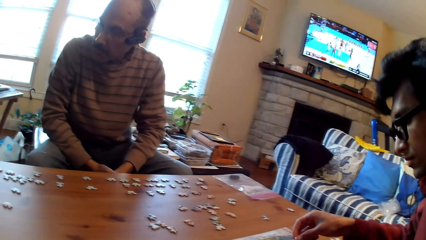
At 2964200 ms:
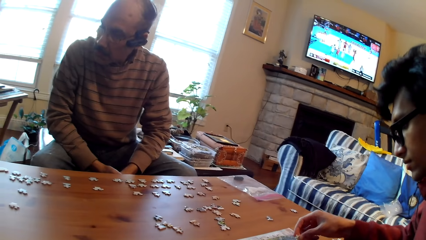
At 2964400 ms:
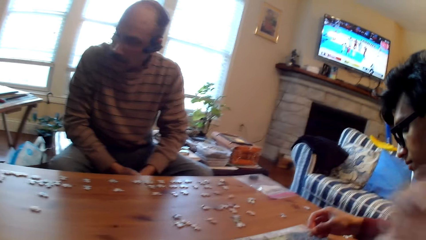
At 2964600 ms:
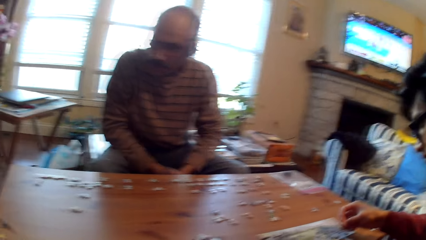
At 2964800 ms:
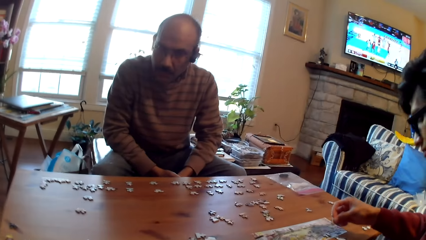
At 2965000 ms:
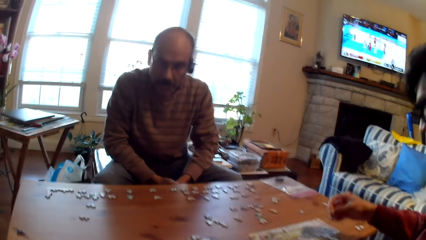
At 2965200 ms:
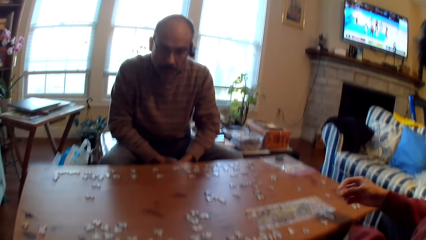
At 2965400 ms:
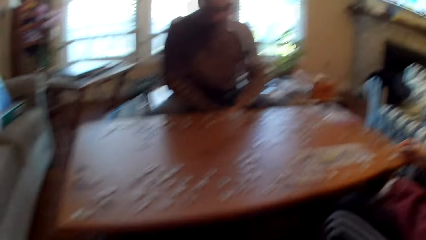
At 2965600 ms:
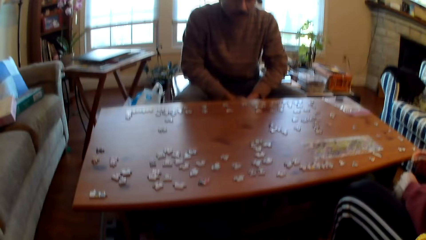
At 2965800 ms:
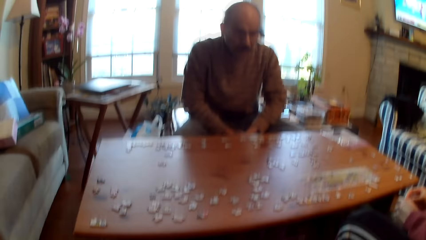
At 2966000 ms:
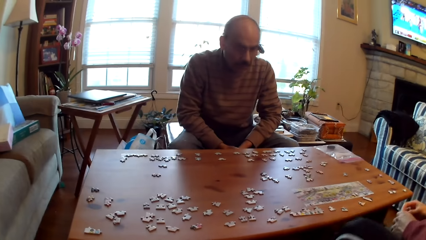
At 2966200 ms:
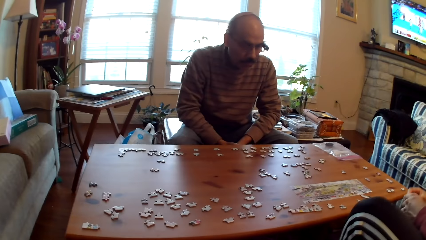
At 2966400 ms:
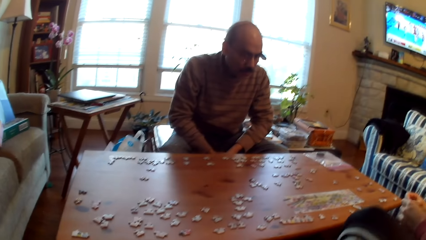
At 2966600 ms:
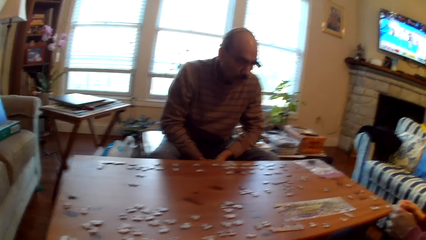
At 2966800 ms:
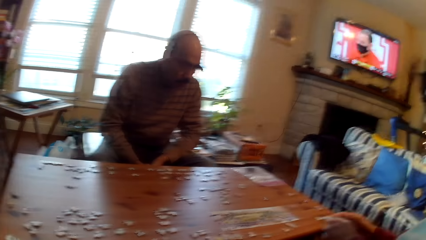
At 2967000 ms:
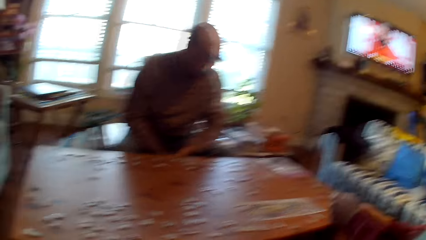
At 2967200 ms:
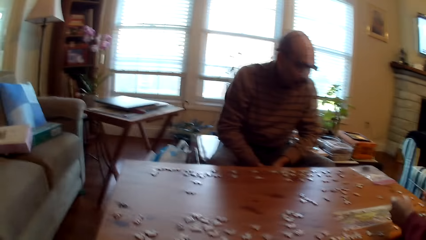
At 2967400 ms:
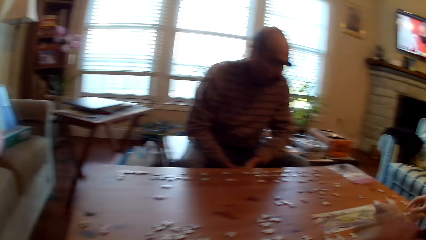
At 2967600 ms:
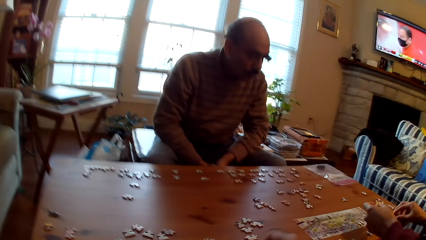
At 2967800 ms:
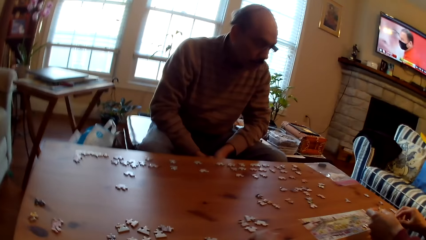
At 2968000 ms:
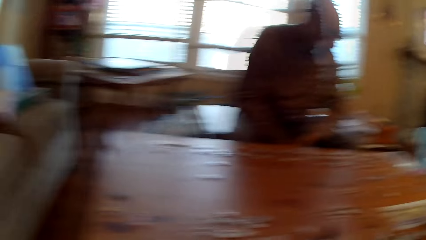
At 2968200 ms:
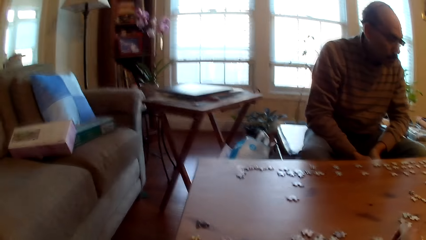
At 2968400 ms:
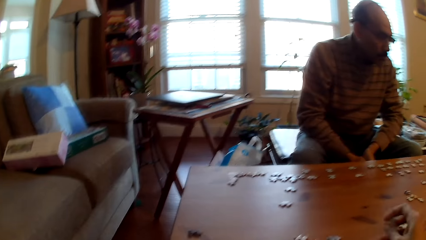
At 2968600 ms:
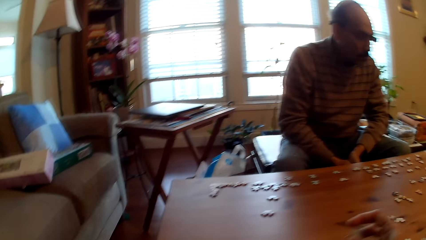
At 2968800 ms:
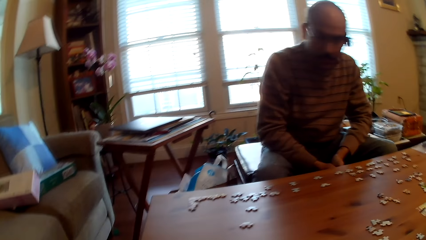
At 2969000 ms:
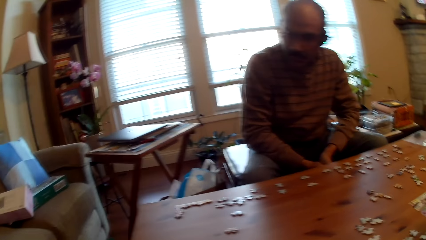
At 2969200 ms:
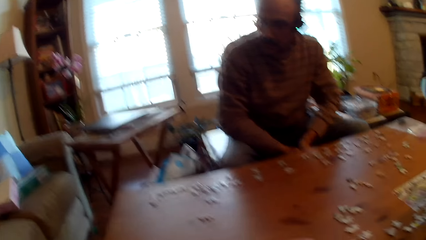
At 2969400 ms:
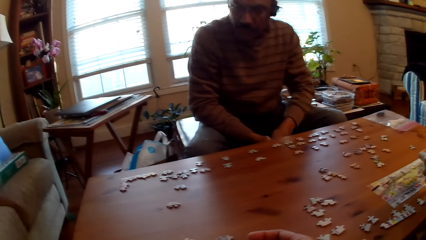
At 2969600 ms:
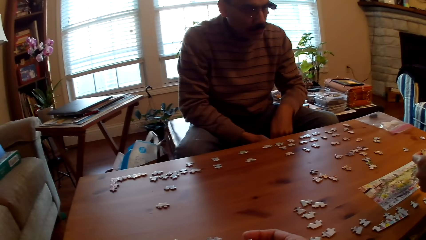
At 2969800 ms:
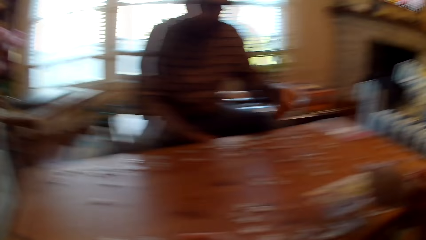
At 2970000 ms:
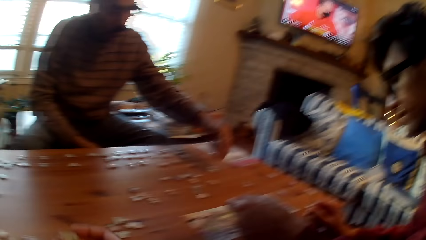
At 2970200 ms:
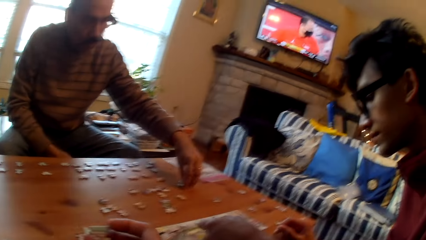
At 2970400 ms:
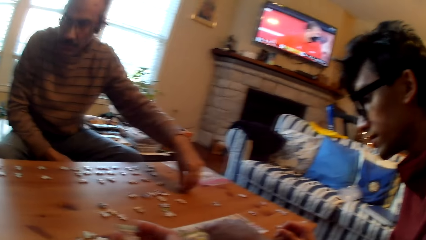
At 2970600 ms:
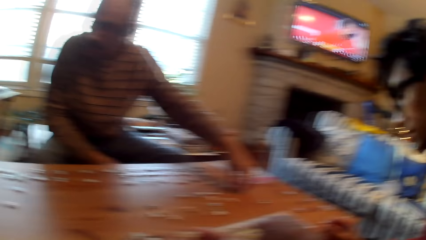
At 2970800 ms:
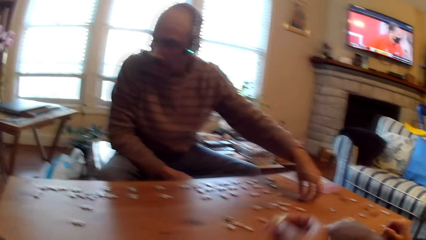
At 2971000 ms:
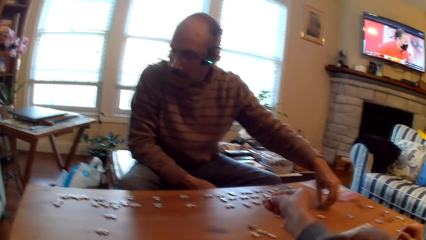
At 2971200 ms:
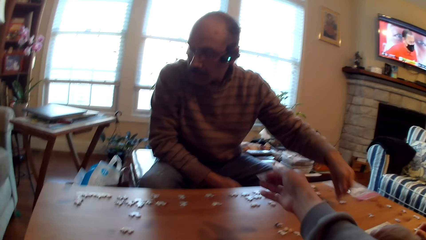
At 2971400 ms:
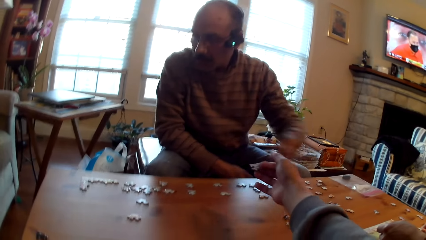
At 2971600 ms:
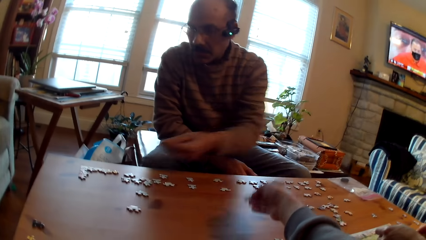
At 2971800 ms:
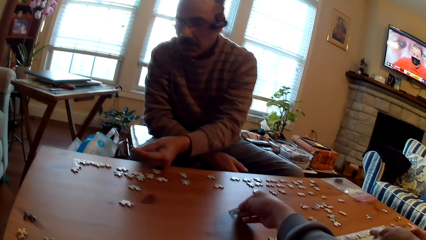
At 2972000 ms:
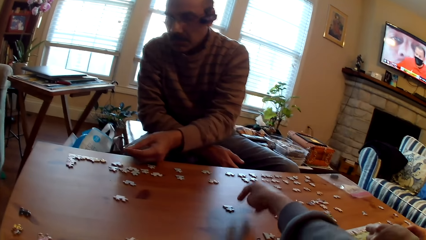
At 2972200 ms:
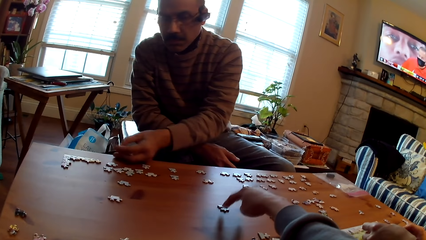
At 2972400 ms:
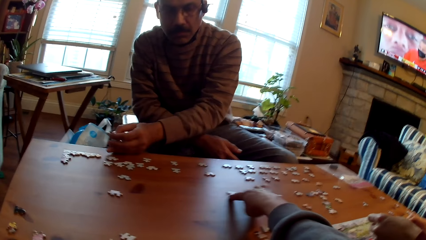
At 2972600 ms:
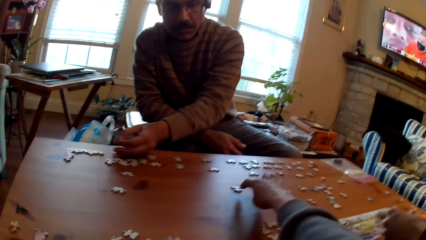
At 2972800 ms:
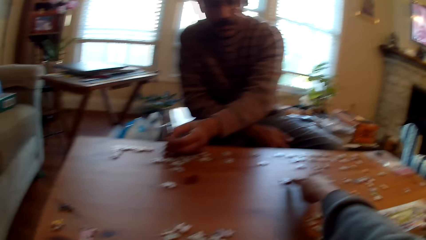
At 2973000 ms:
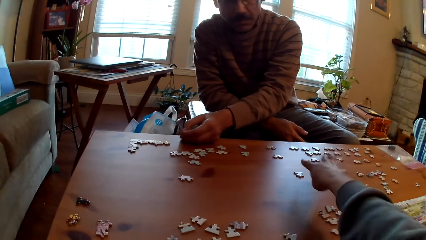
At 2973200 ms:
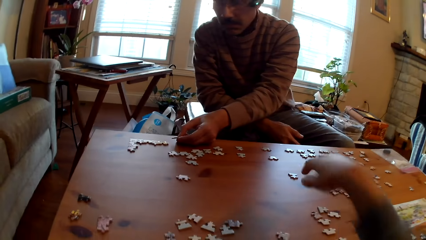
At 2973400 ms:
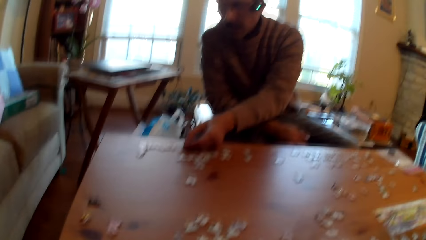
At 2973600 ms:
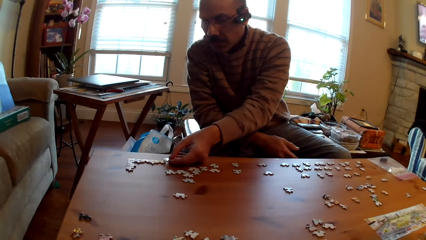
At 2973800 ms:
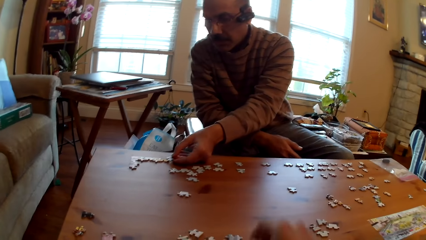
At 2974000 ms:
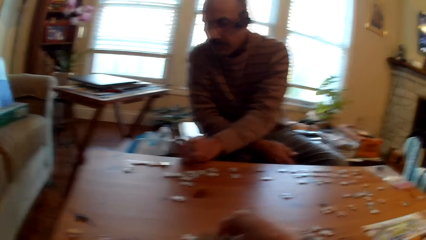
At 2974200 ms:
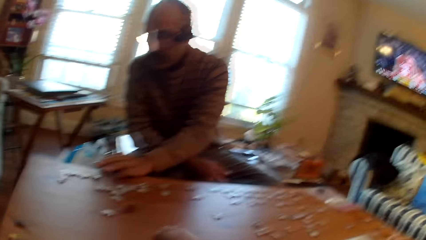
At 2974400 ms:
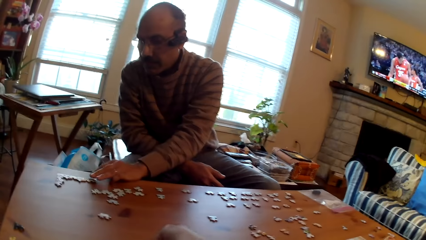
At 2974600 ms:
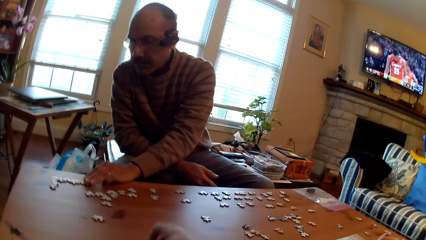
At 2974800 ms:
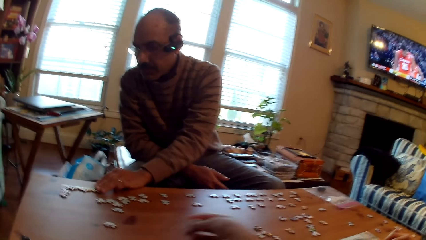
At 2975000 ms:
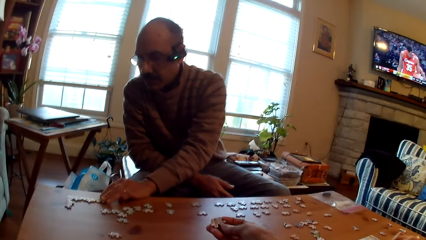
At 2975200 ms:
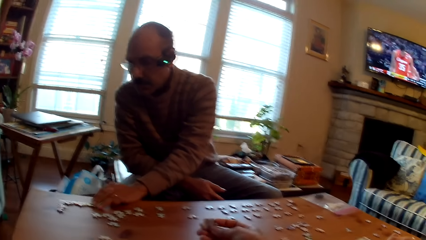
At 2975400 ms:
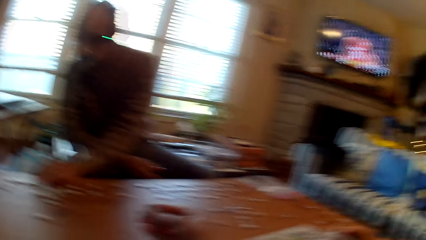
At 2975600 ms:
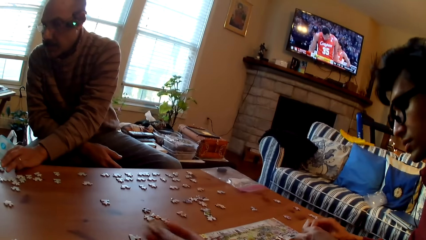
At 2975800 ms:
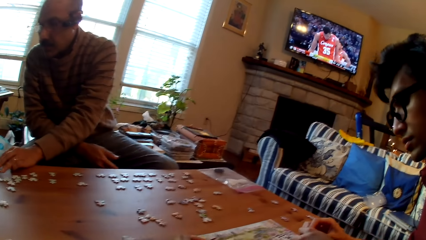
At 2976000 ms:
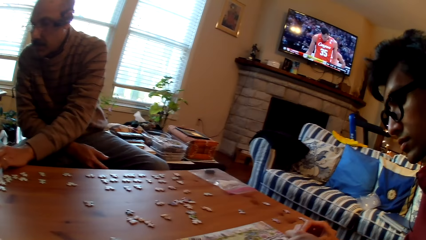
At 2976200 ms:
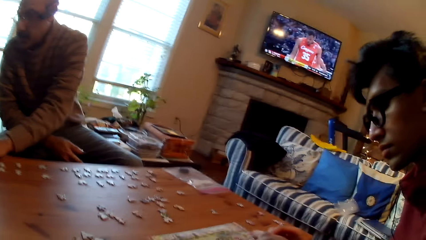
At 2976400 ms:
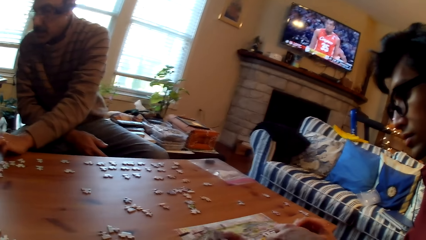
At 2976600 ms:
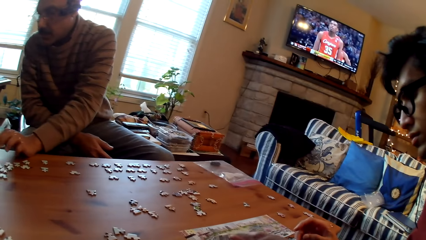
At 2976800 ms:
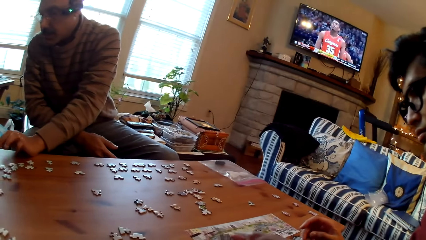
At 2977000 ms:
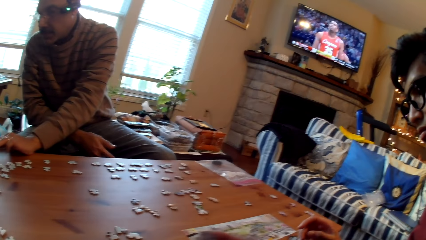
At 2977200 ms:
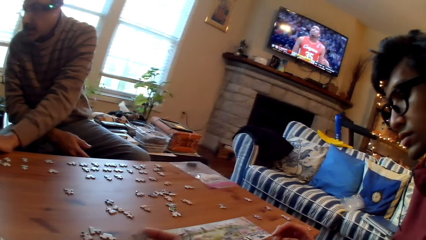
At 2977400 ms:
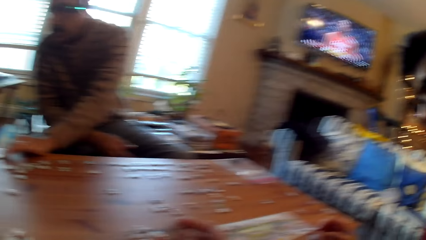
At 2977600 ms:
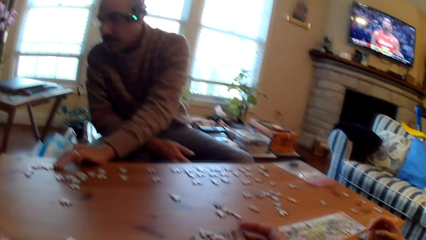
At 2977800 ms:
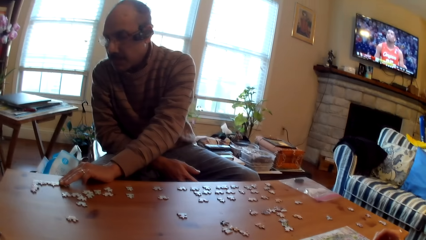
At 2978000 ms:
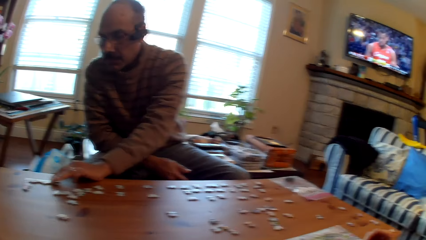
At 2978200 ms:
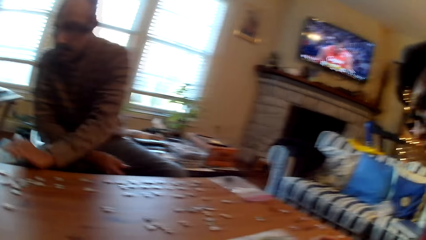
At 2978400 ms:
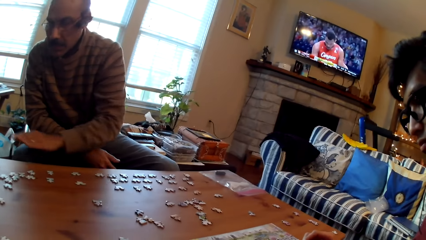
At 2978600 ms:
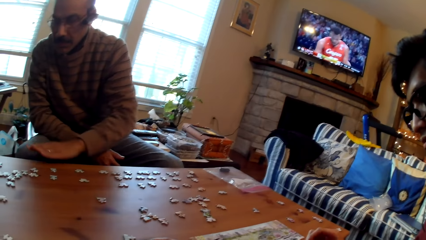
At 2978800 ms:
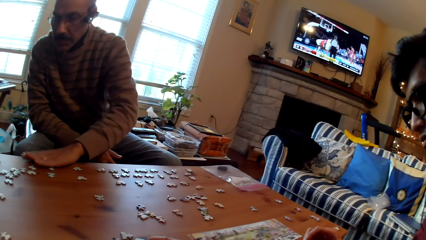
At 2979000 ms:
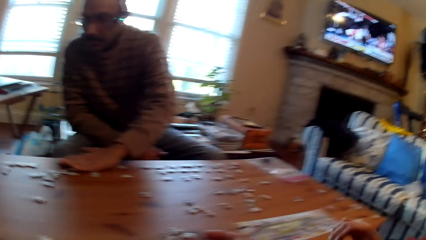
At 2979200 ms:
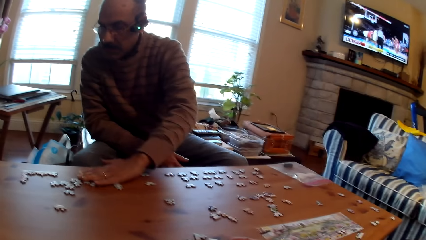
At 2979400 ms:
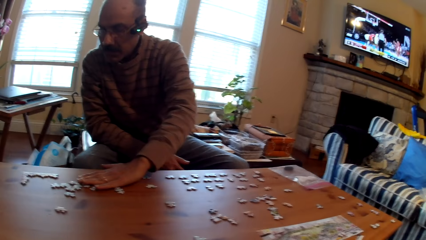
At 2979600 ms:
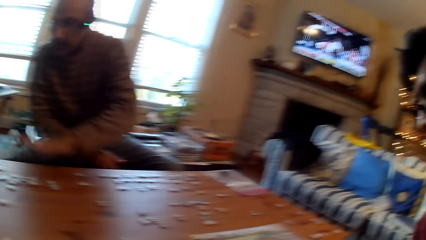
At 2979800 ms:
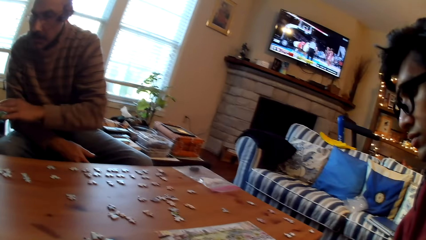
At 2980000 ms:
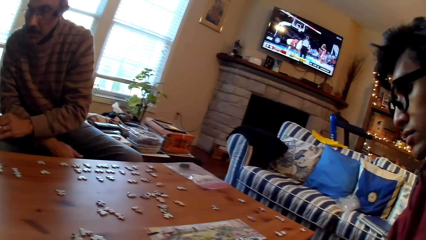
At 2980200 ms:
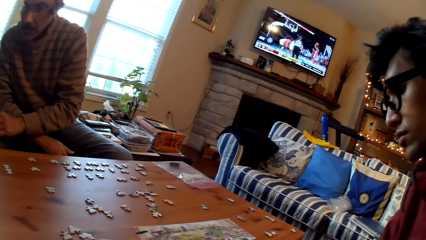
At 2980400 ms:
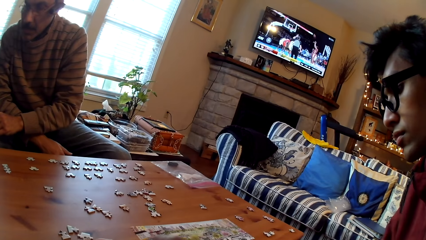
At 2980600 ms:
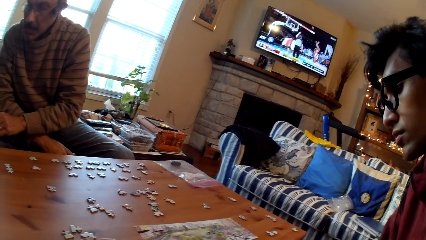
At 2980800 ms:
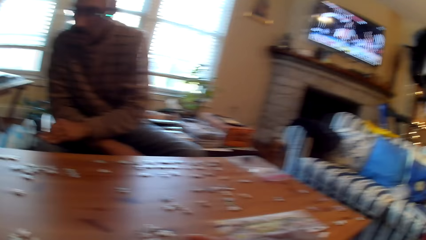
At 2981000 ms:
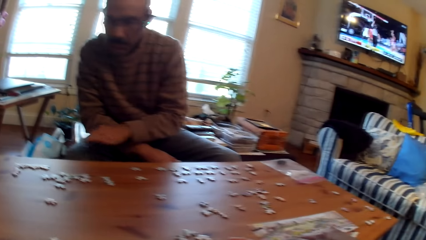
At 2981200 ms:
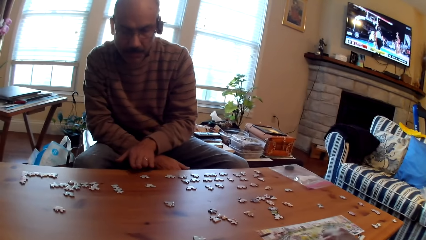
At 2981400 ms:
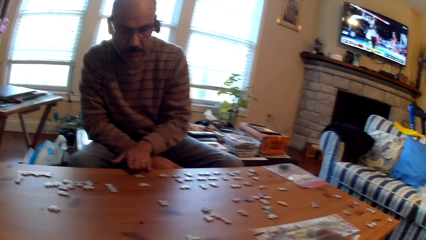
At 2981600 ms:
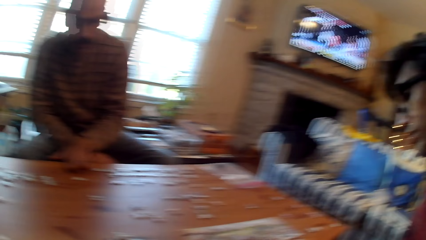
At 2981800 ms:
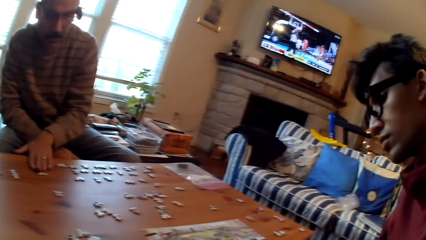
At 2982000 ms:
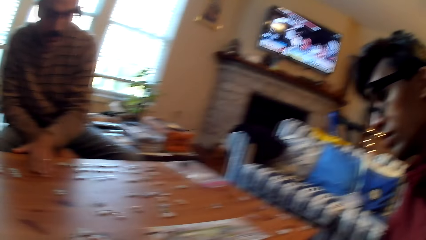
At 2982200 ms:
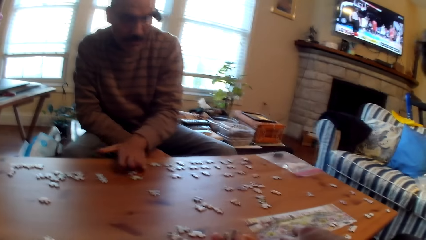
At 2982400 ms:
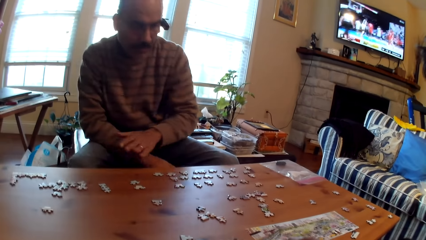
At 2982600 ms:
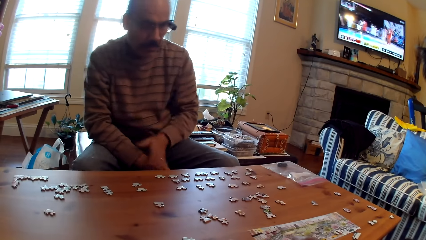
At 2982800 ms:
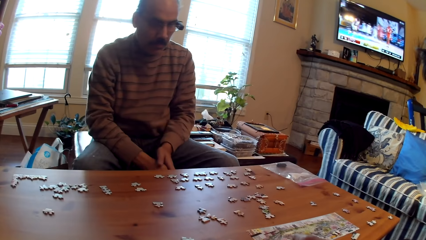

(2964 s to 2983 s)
A man moves the puzzle piece on the table and picks up a card. The camera wearer moves the puzzle pieces on the table. They place a card on the table. The man places a card on the table. The man holds the pieces on the table. The camera wearer stares at the cards on the table. The man moves the puzzle pieces on the table. The camera wearer stares at the cards on the table.
